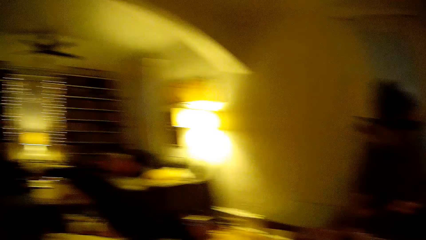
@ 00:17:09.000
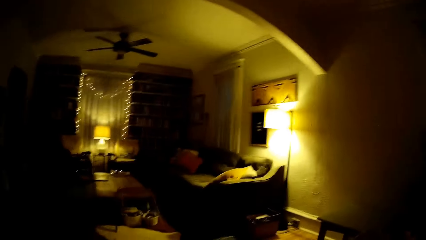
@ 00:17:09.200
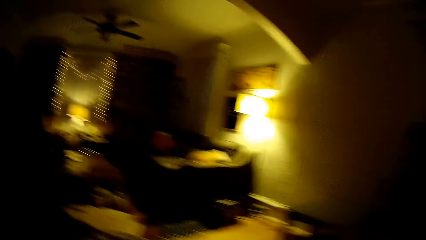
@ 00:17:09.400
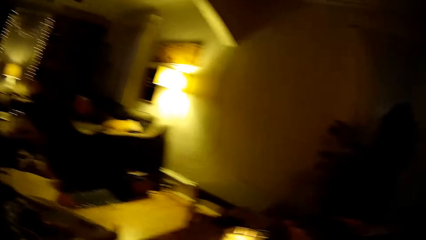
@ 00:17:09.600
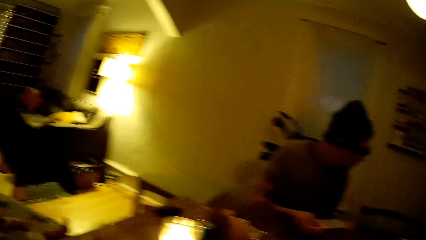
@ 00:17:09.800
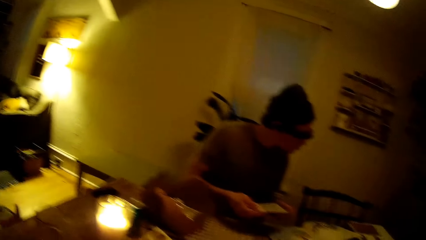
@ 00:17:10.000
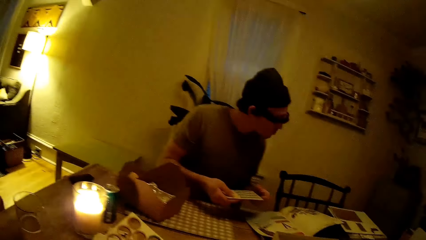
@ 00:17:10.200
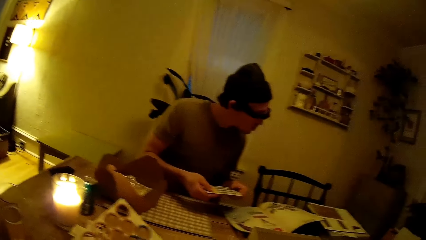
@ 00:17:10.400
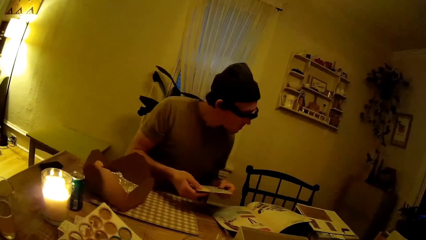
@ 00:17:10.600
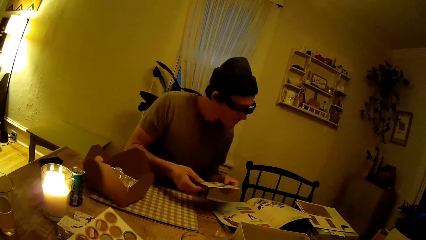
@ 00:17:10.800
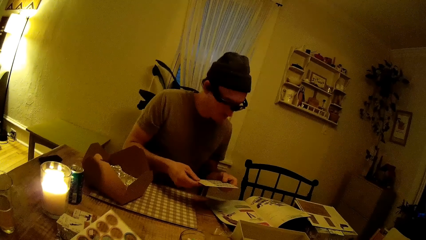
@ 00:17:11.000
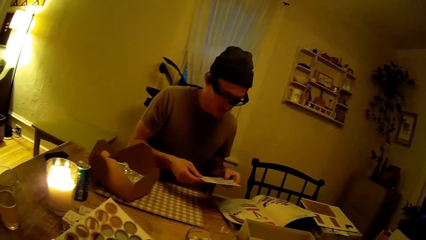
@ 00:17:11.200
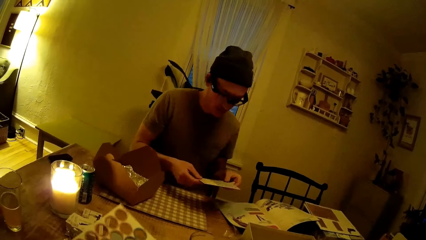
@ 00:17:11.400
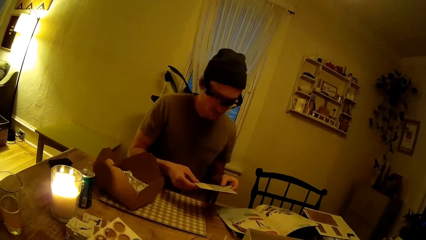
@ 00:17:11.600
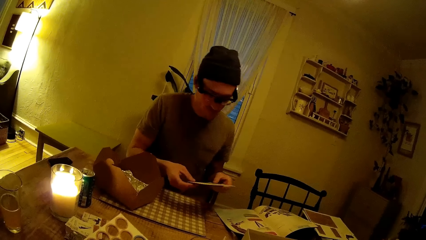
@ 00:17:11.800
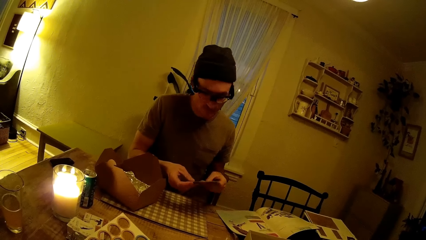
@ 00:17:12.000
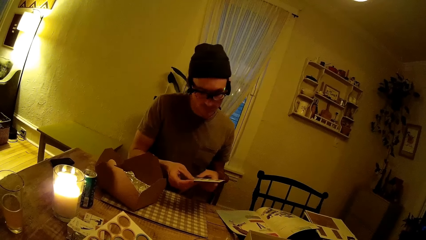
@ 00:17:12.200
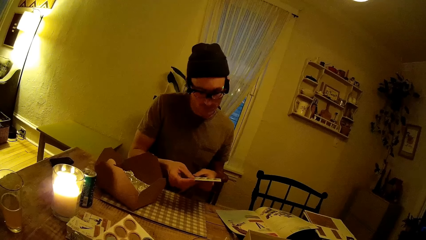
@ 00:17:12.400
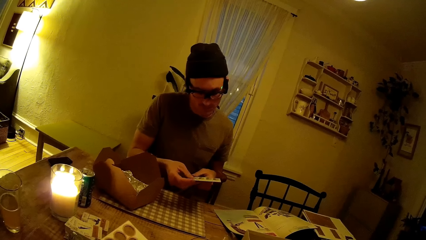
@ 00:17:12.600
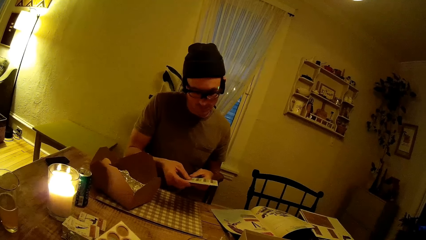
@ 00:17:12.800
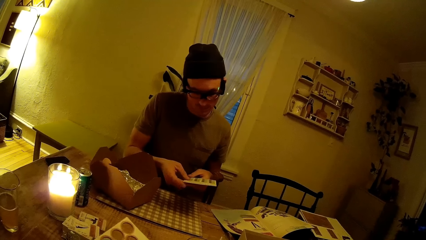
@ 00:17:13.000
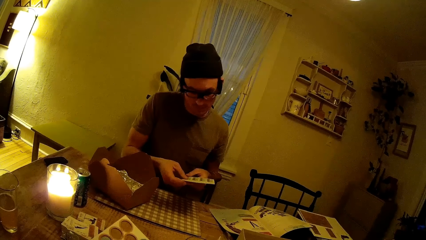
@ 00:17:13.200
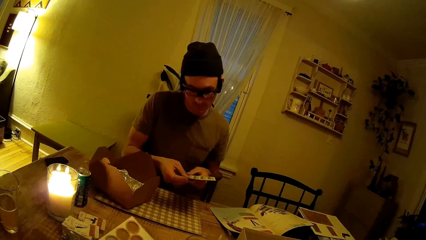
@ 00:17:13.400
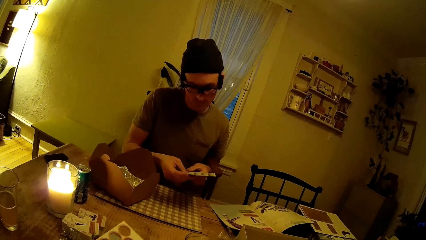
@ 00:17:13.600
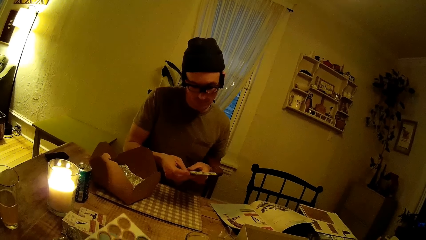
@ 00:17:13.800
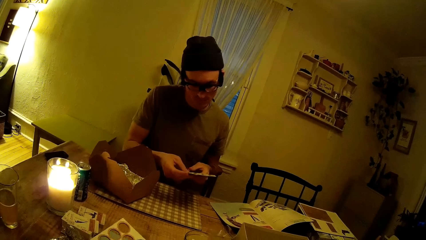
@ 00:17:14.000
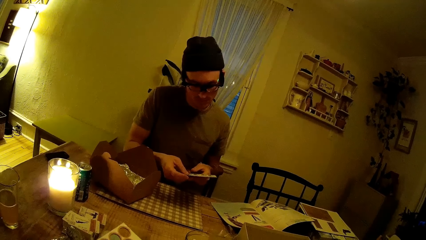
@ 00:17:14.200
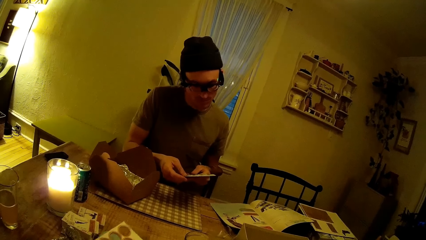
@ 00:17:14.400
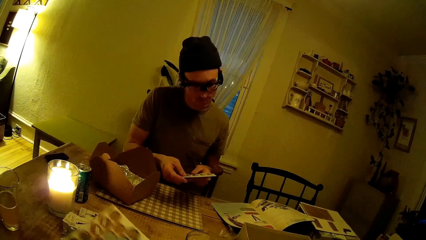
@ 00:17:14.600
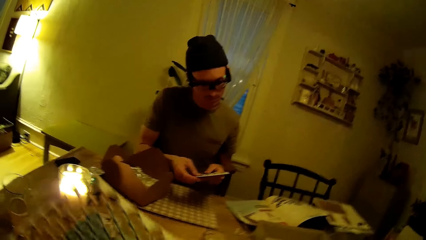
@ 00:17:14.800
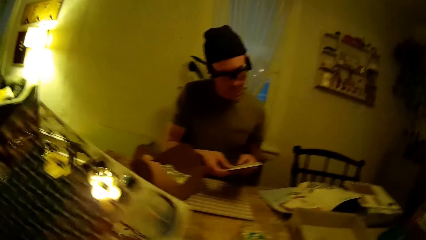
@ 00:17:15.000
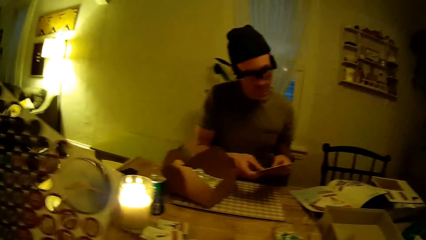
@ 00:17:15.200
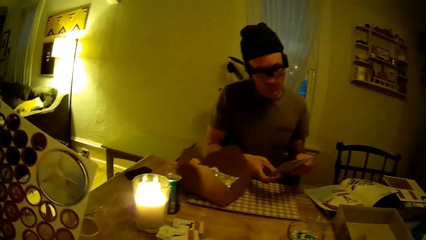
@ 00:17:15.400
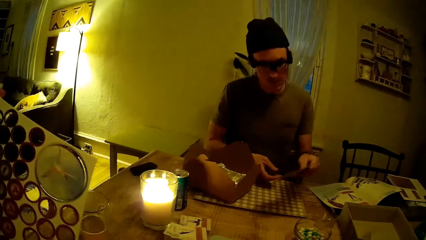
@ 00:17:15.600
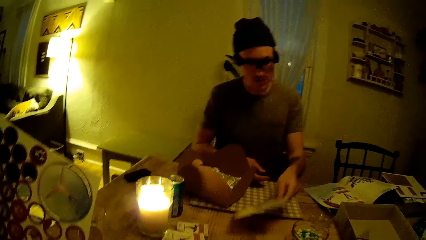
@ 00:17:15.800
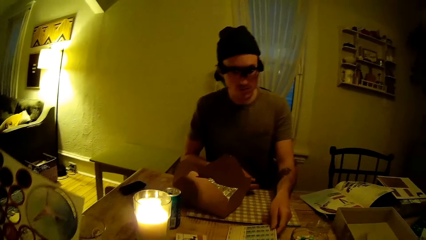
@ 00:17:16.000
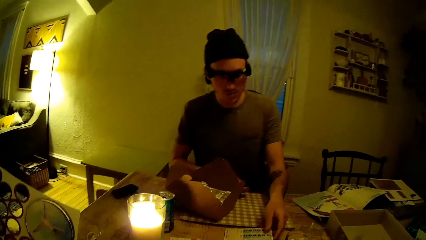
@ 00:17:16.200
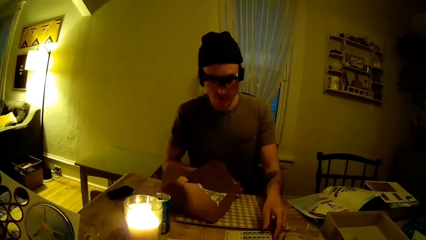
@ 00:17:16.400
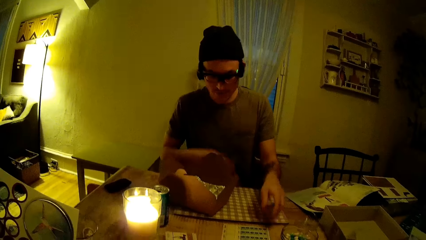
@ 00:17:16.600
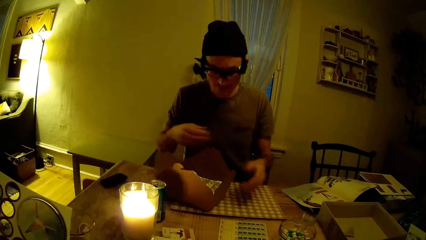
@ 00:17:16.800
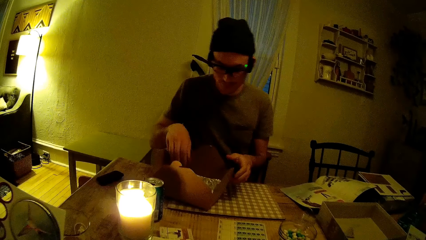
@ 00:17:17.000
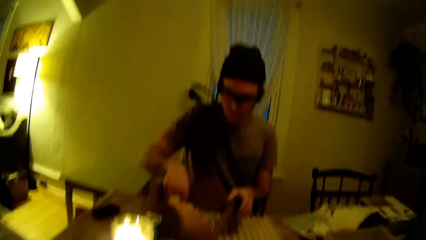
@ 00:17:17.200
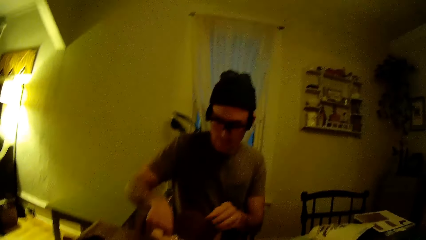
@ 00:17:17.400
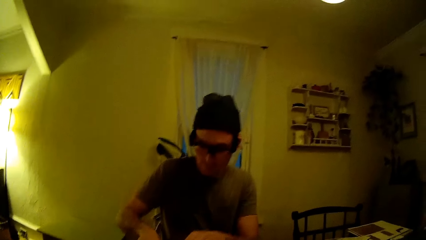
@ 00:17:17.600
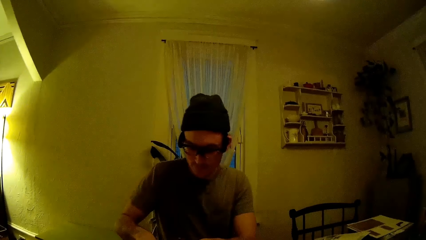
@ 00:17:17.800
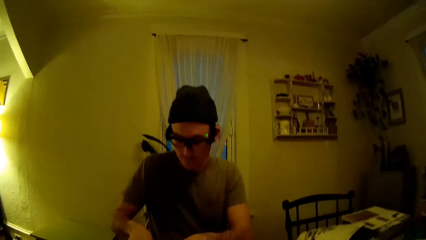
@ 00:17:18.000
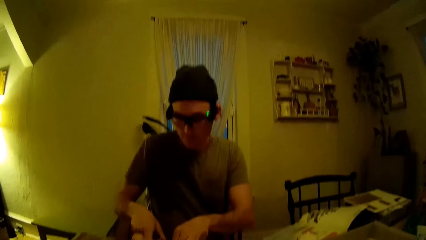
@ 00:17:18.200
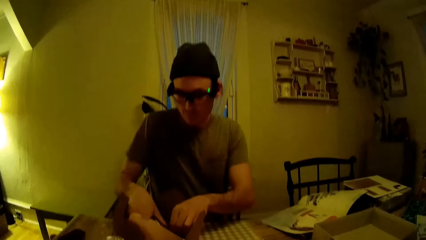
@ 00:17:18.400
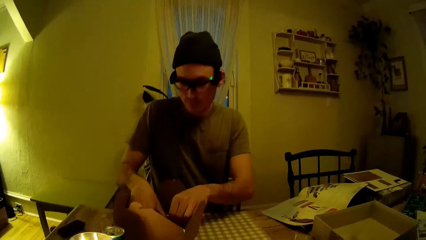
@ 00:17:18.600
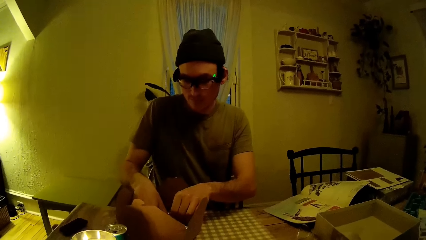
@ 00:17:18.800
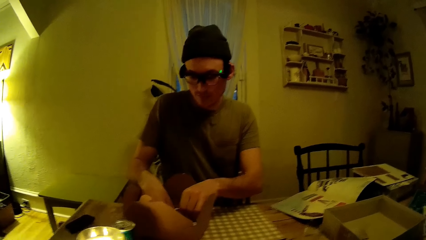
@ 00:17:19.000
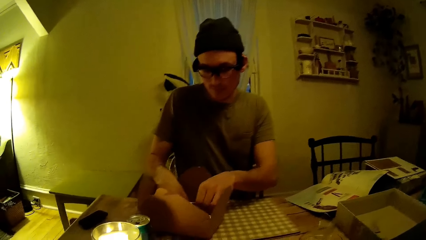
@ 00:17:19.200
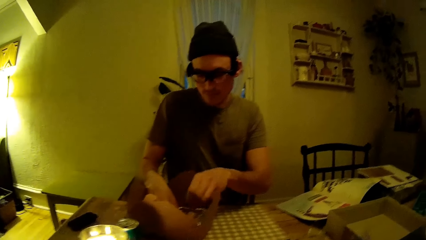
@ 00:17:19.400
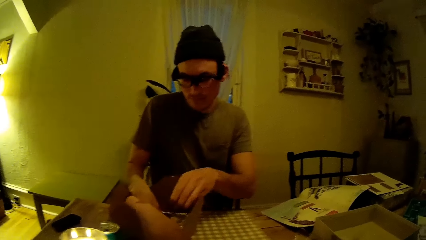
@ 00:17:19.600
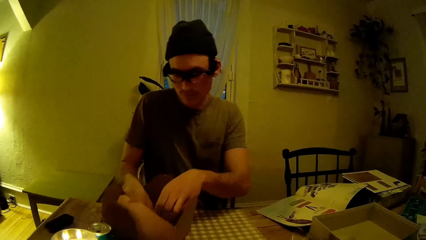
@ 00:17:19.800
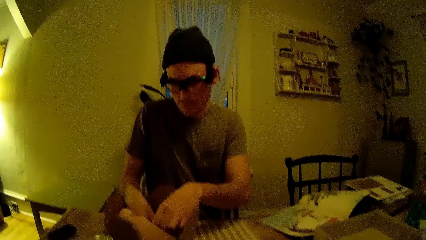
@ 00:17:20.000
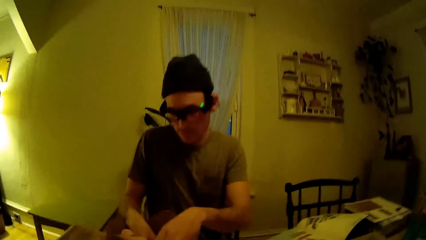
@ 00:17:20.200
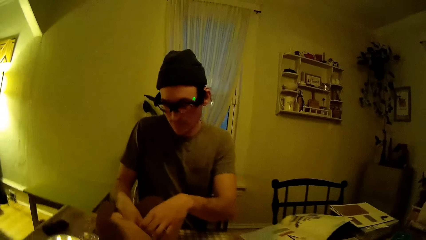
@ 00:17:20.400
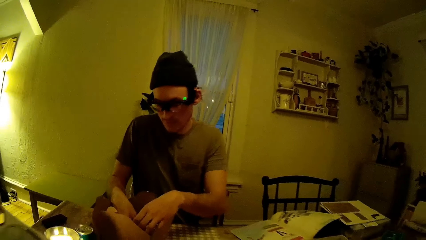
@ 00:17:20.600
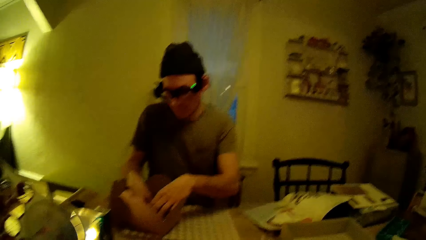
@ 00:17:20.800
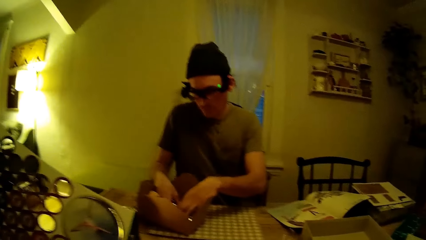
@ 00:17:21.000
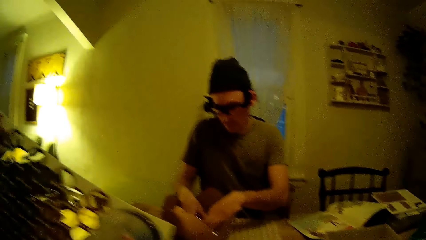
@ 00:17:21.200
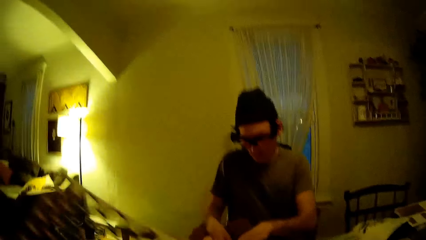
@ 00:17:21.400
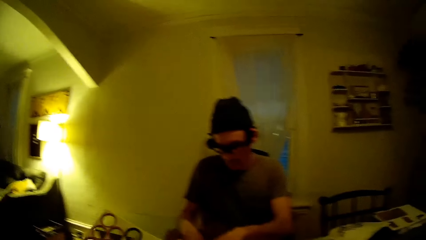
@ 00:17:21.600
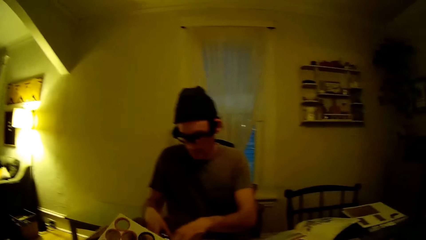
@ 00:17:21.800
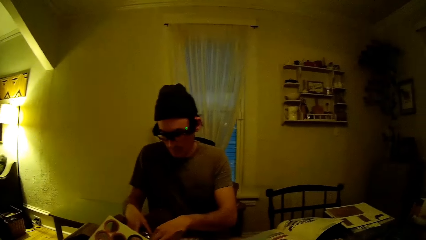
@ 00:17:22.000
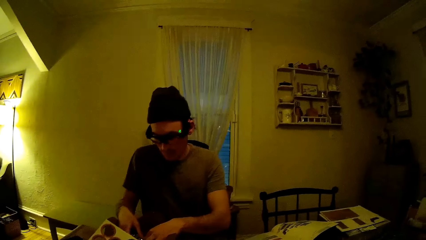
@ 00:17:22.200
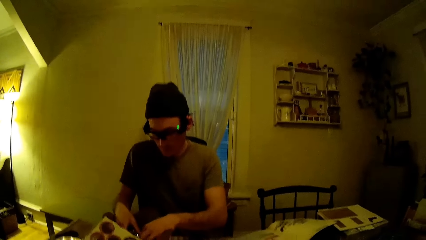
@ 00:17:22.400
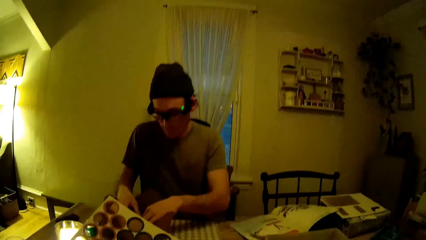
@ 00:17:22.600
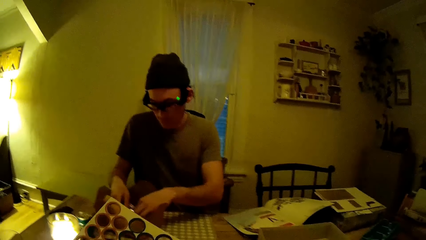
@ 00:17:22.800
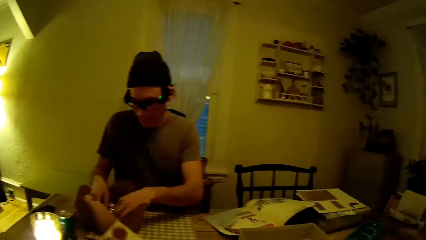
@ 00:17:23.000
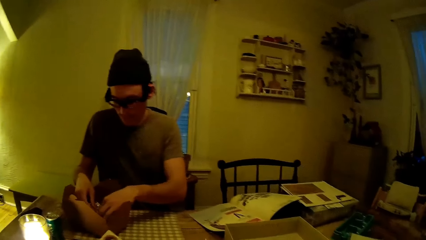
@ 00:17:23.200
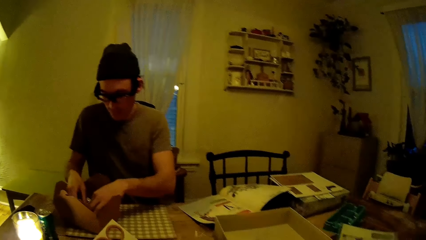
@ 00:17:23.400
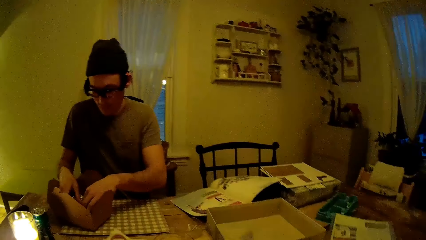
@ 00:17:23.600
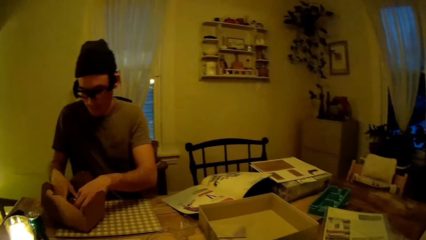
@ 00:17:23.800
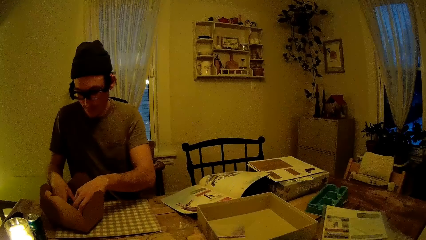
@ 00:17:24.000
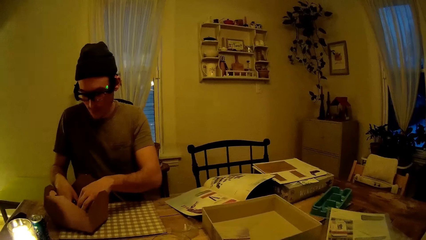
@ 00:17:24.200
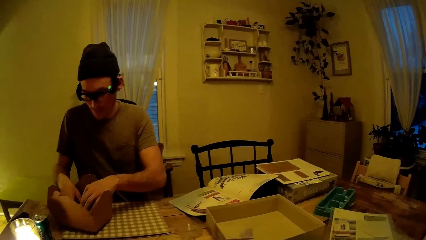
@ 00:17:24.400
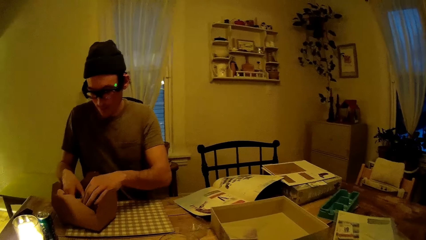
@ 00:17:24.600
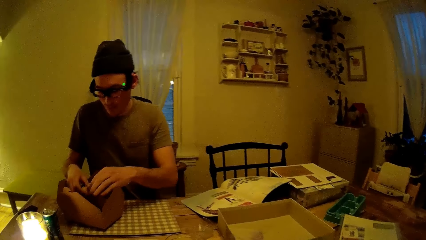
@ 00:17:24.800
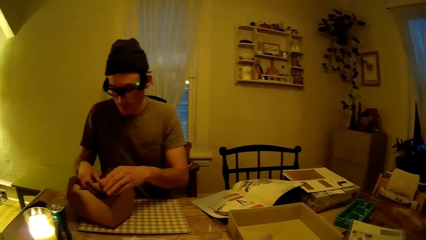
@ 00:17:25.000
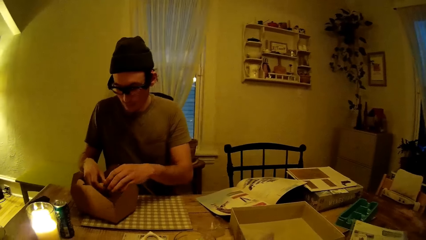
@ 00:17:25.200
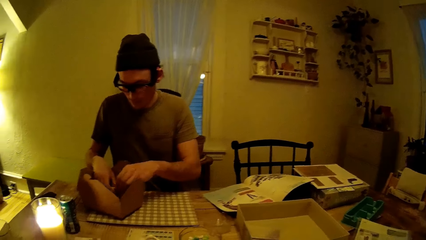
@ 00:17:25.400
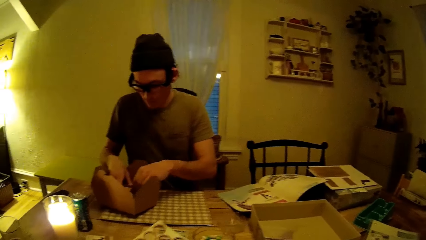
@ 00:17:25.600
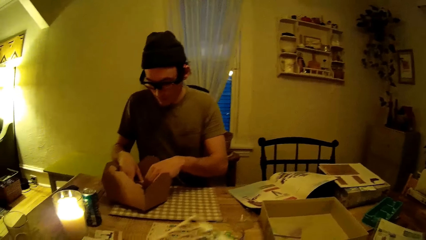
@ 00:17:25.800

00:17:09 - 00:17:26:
The camera wearer converses with the man. They look around. The man stares at a chart. He puts the chart on a table. He touches something on the table. The camera wearer looks at the man.
